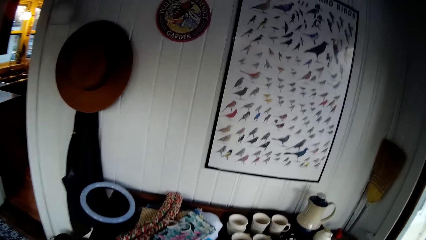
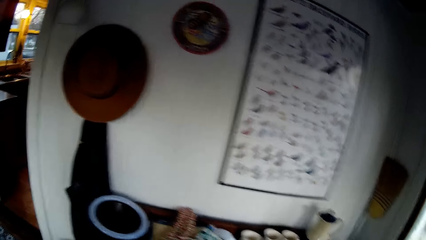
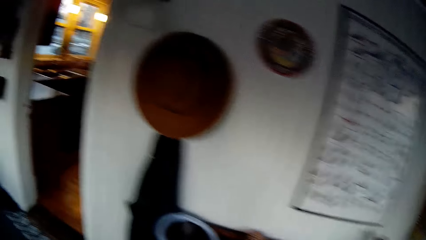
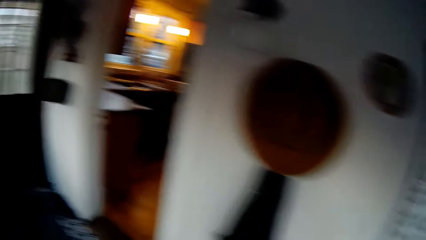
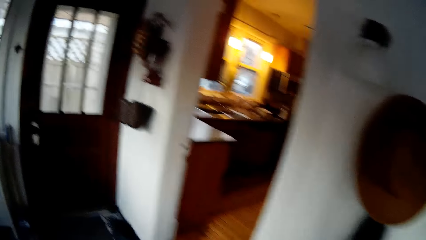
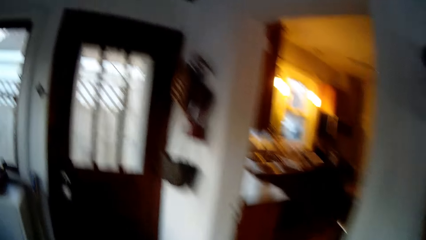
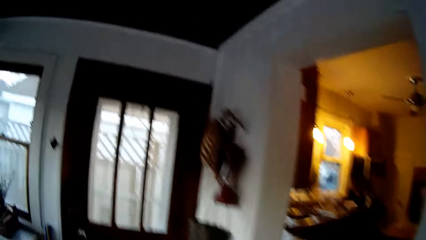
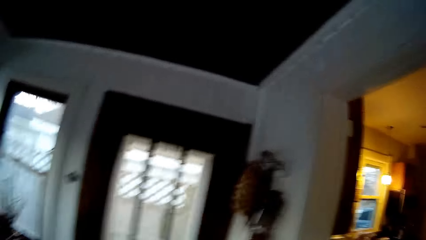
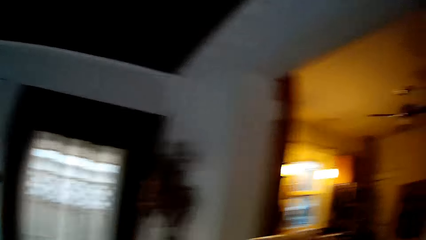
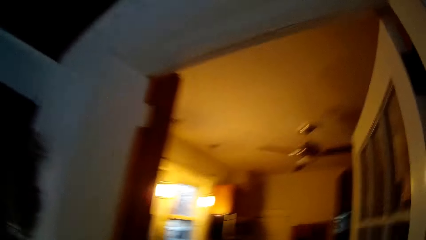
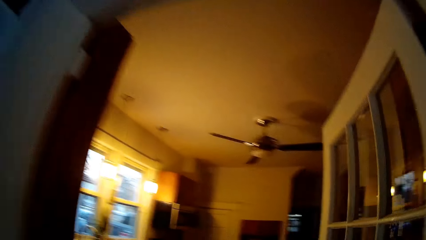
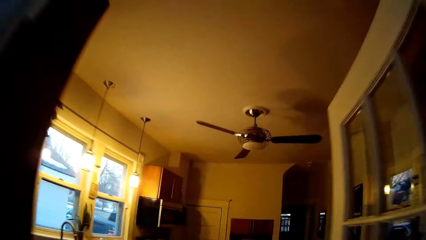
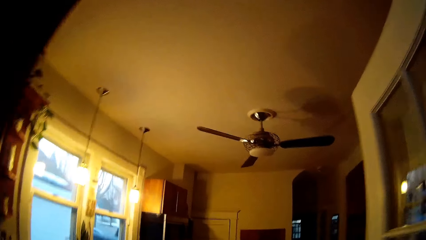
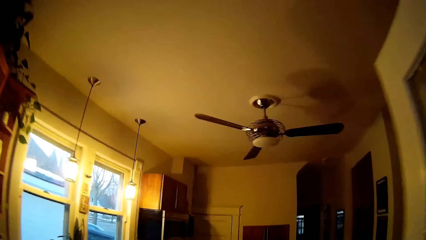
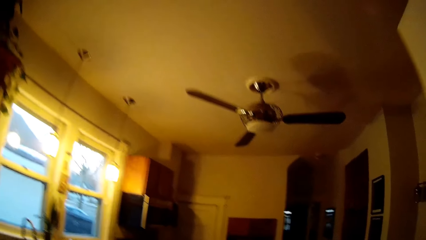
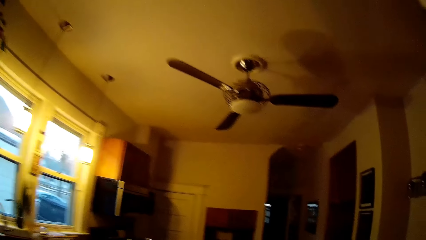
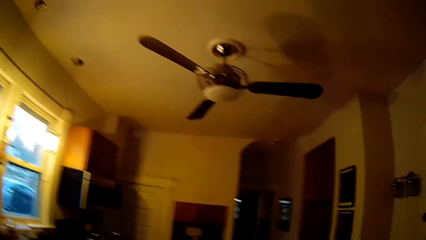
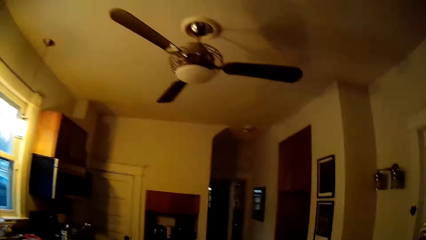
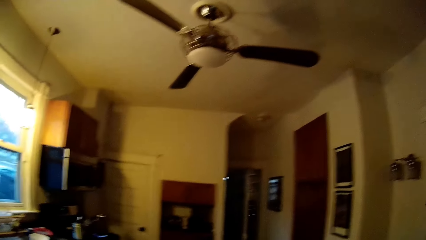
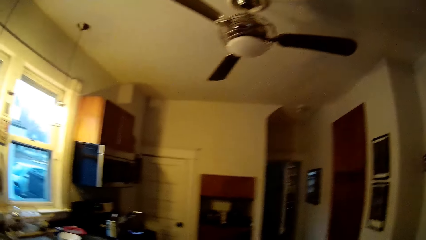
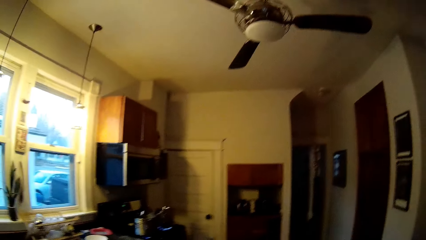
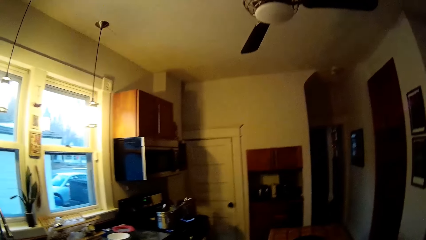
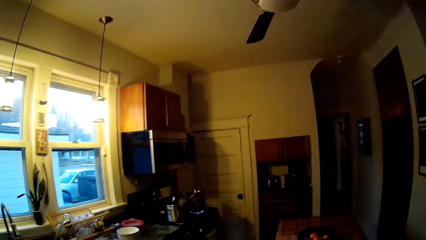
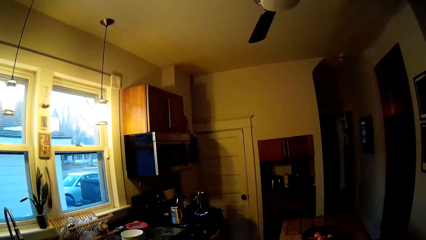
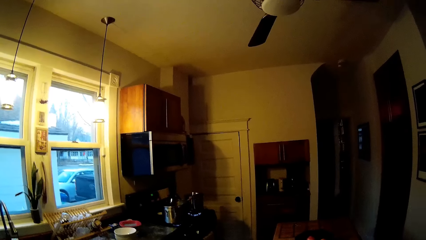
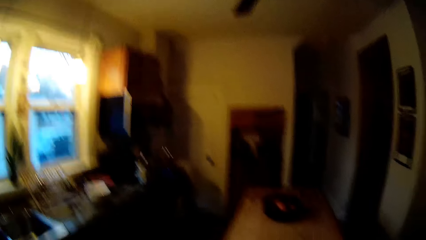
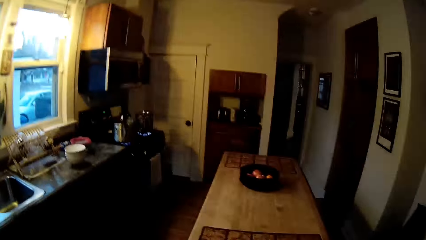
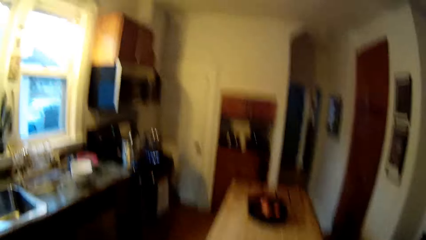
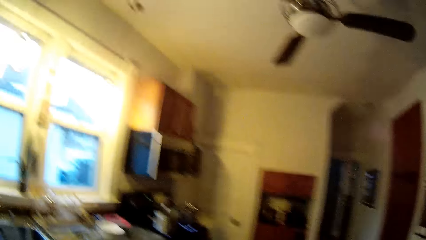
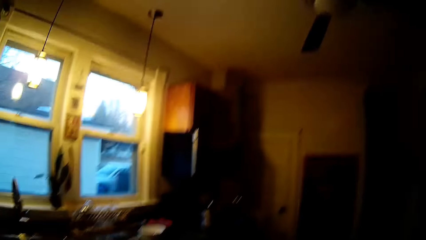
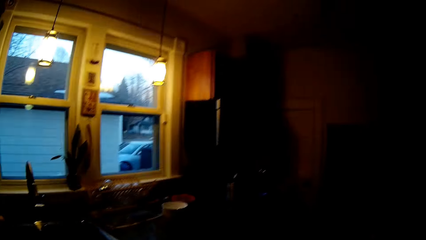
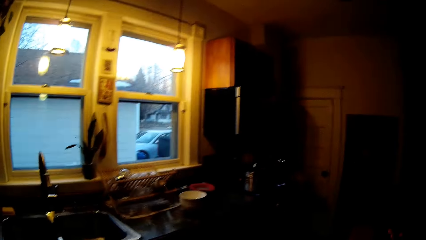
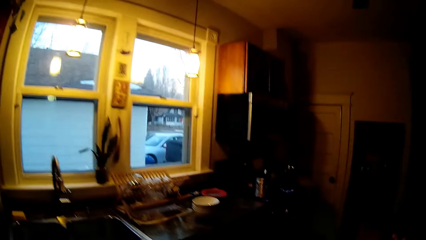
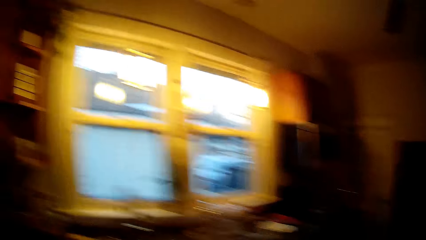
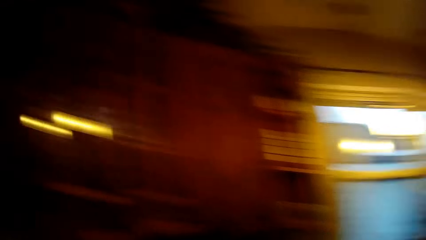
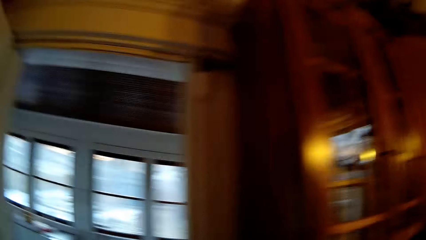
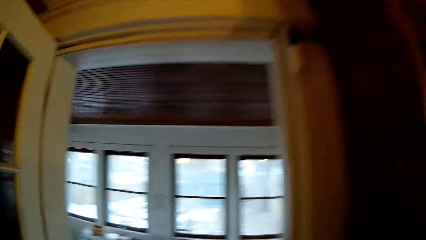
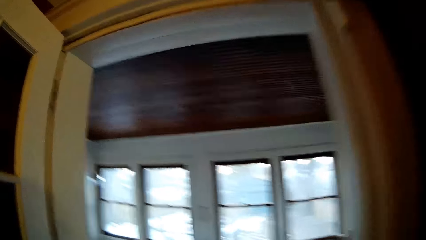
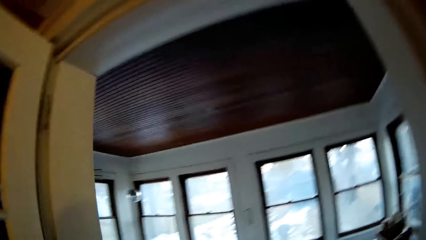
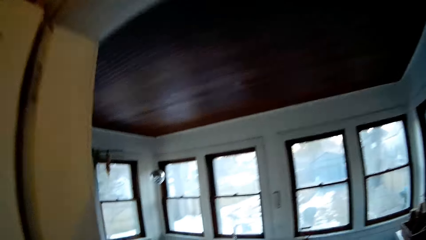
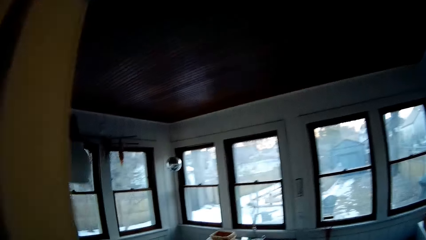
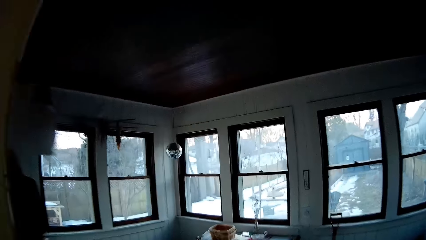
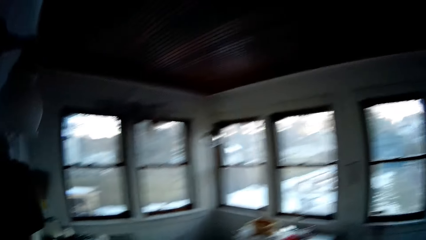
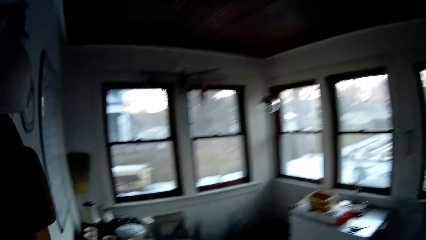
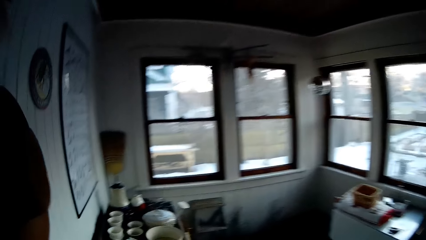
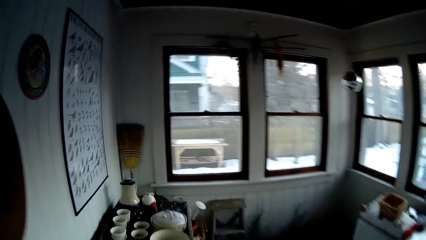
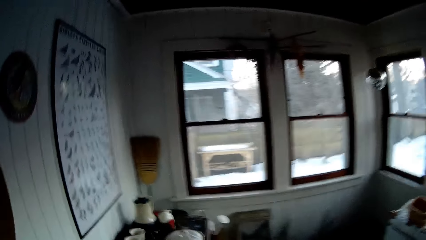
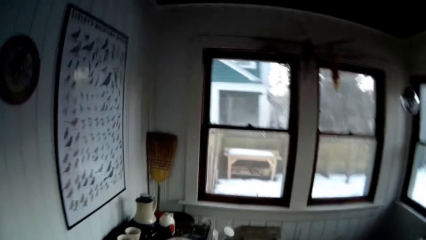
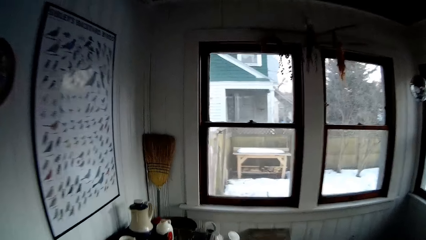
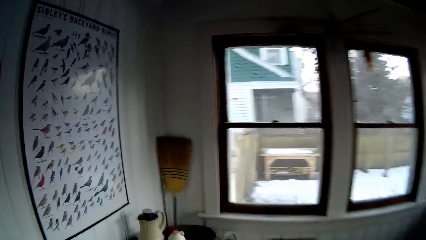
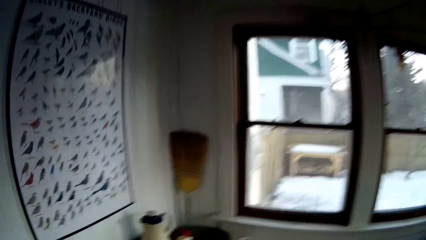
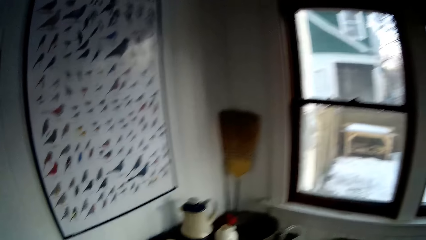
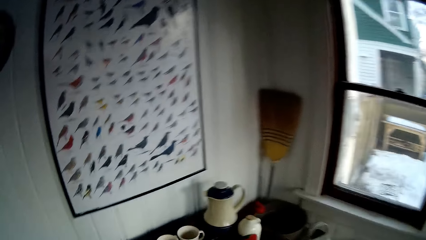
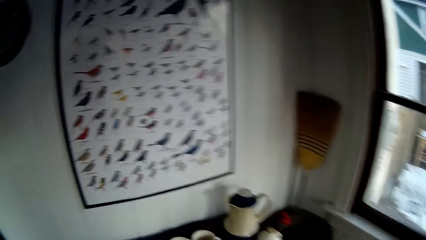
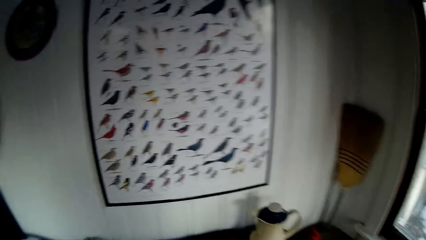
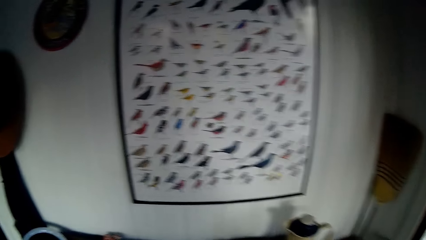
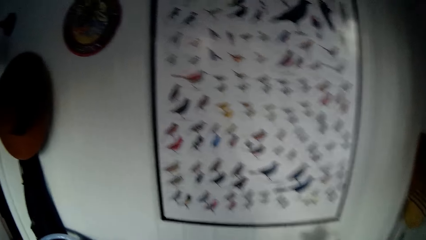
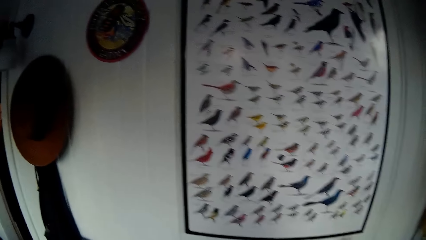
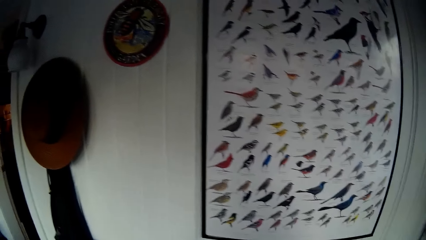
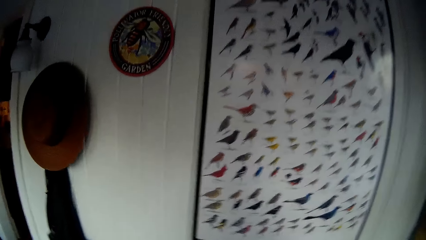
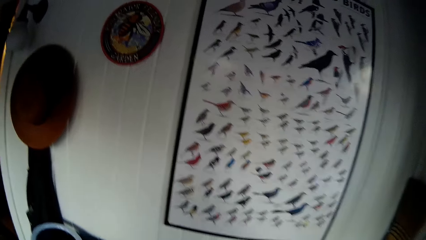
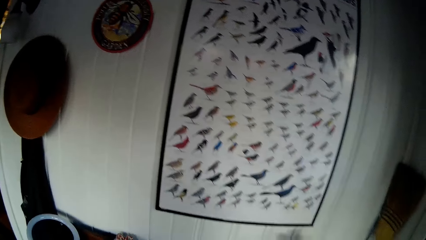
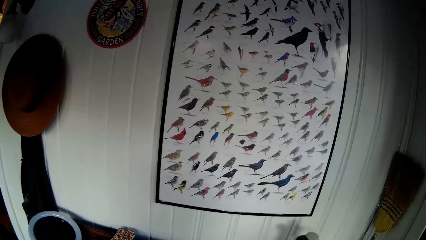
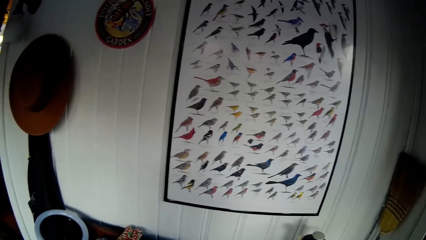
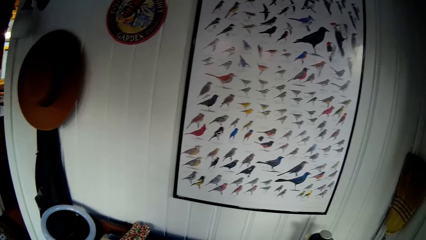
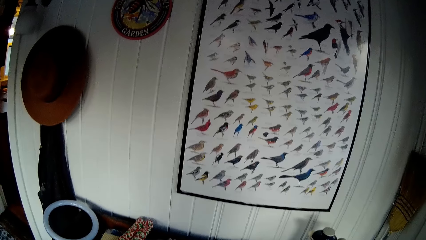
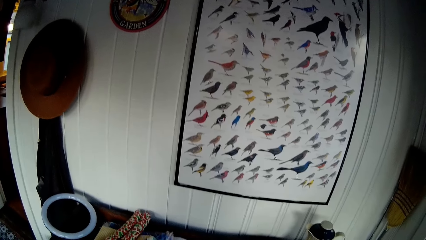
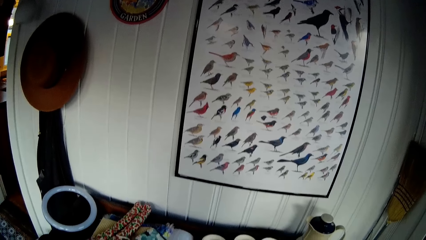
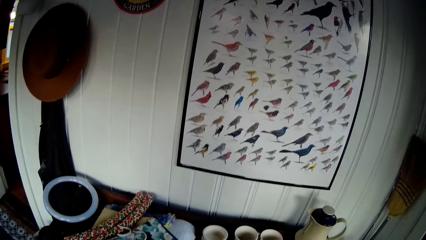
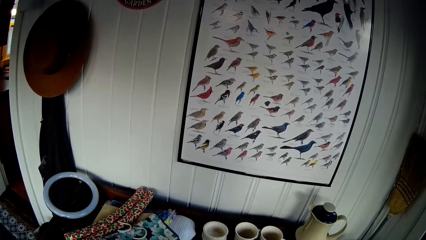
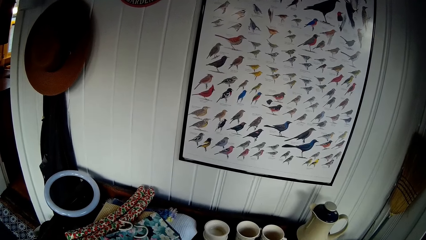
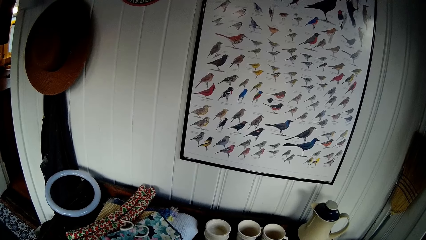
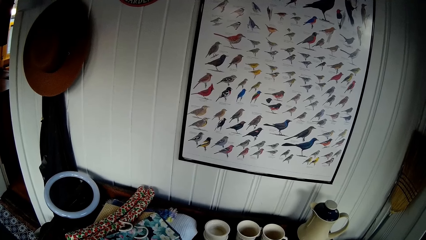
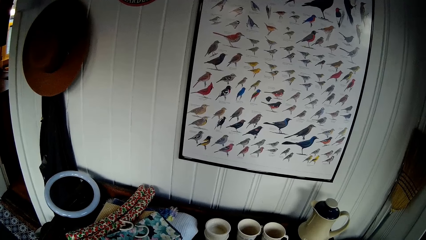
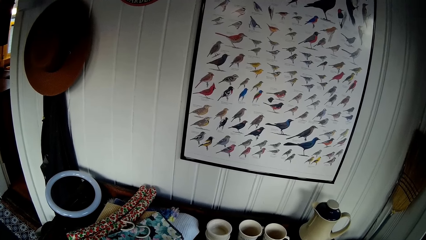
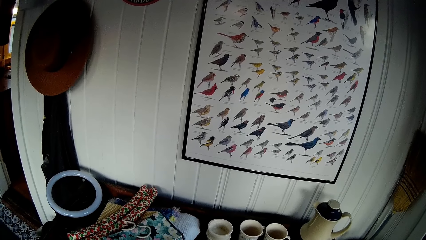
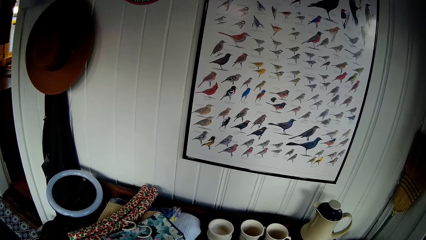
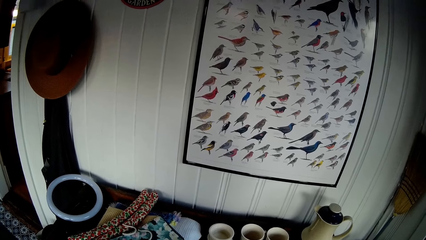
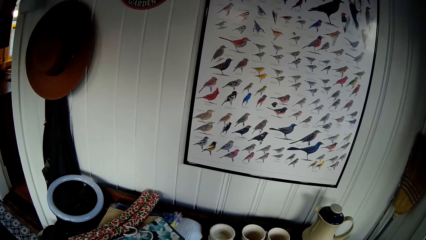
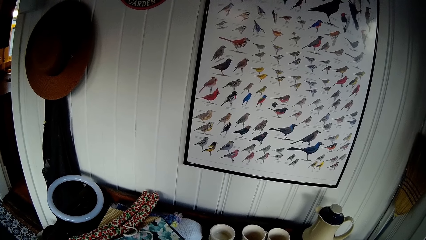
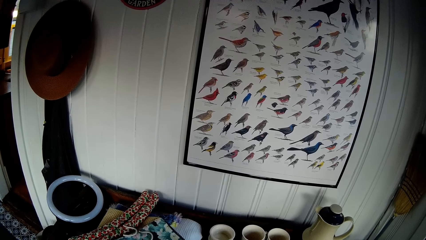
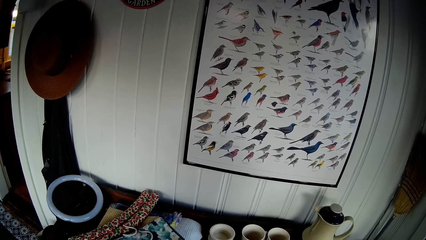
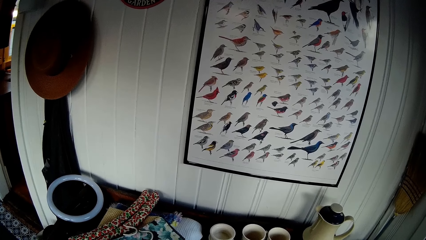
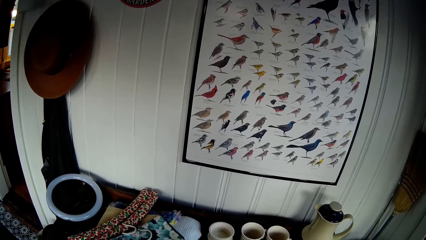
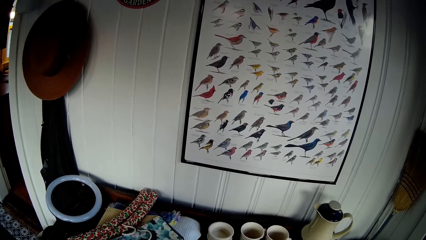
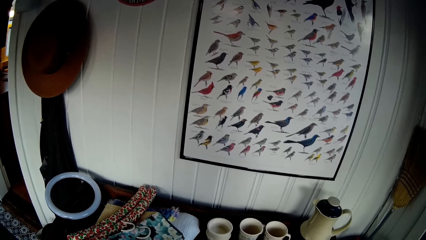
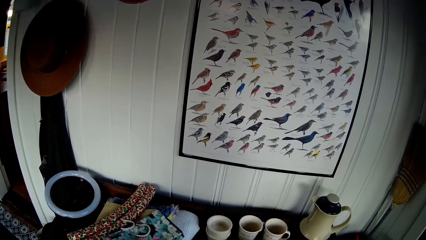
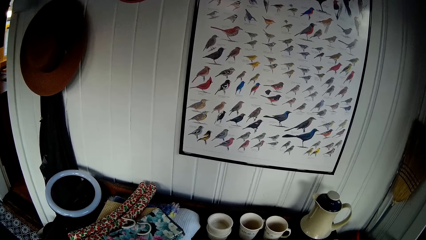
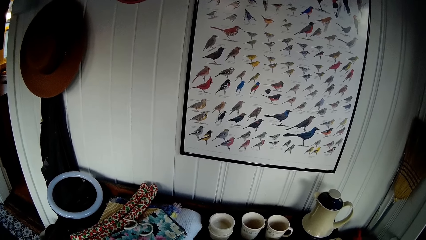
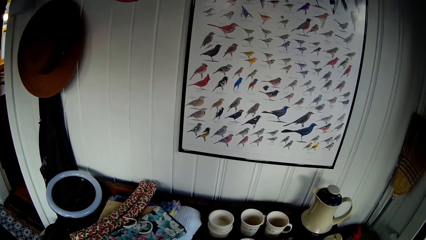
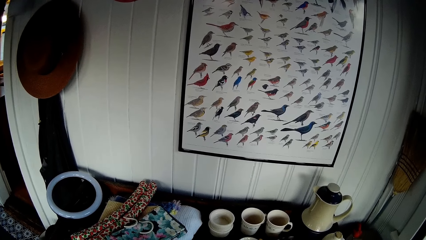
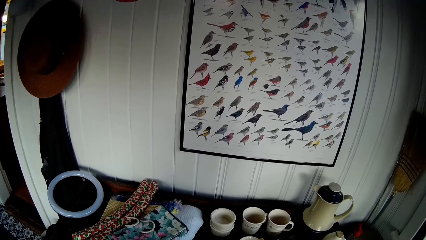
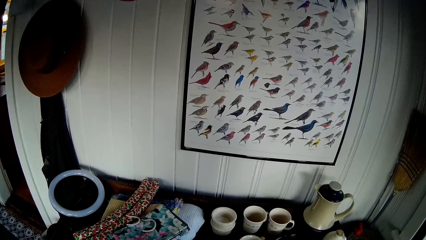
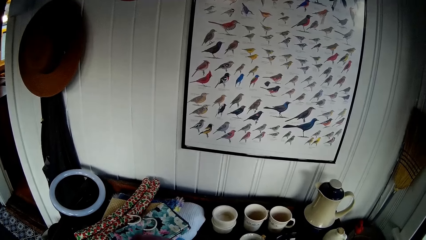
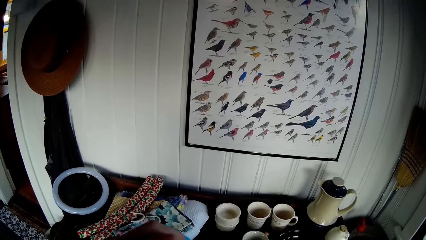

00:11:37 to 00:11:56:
The camera wearer walks towards the kitchen. They walk towards the room.
